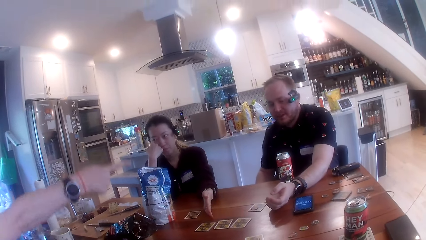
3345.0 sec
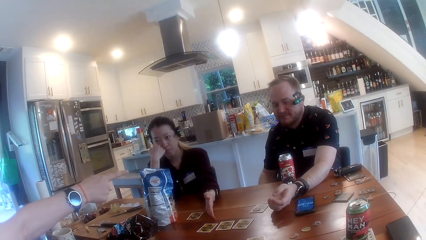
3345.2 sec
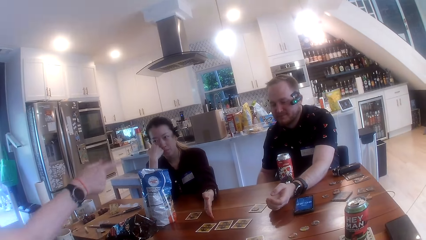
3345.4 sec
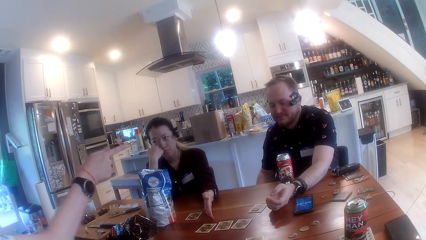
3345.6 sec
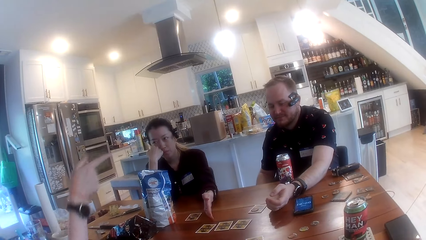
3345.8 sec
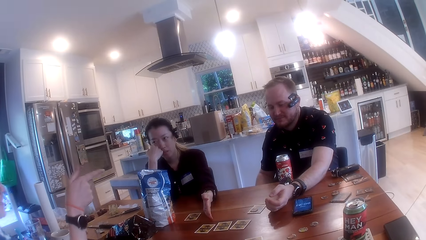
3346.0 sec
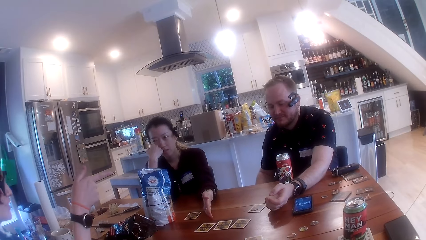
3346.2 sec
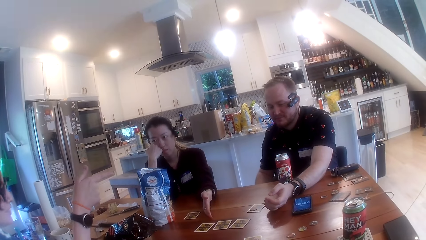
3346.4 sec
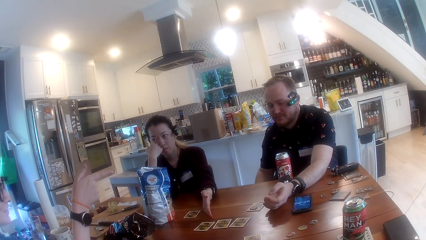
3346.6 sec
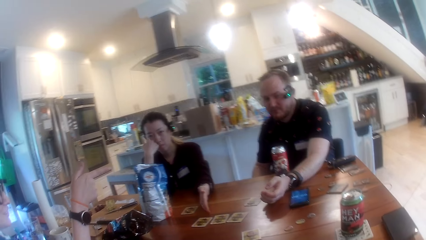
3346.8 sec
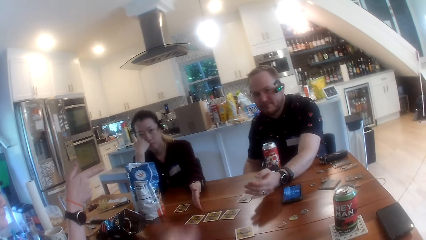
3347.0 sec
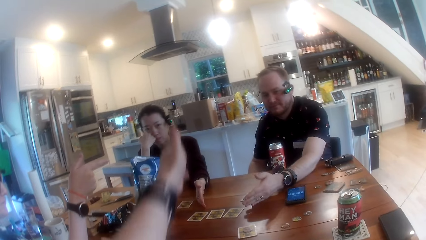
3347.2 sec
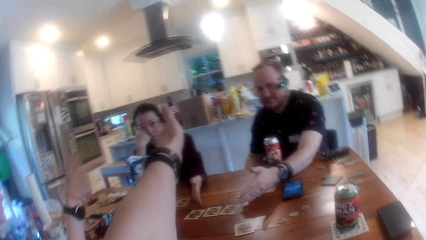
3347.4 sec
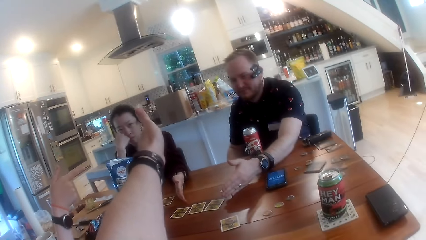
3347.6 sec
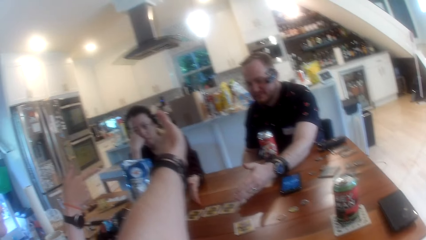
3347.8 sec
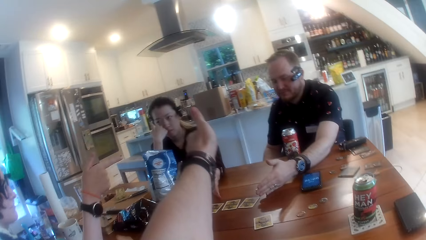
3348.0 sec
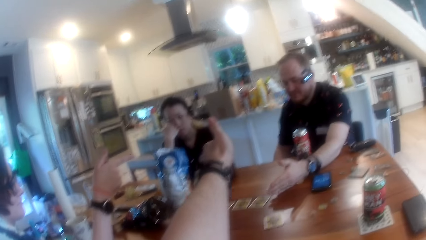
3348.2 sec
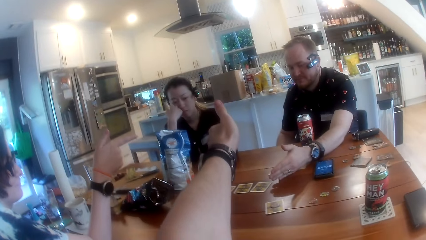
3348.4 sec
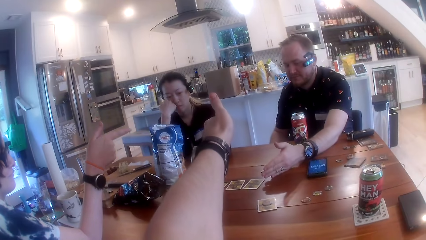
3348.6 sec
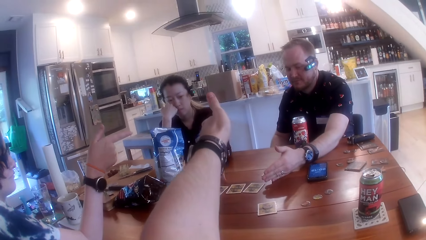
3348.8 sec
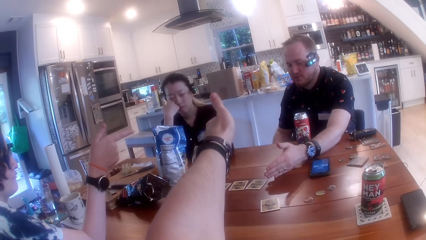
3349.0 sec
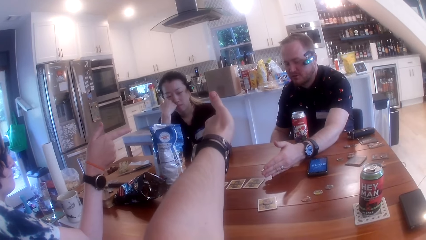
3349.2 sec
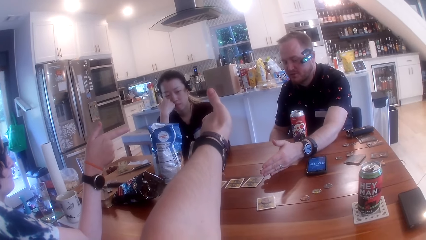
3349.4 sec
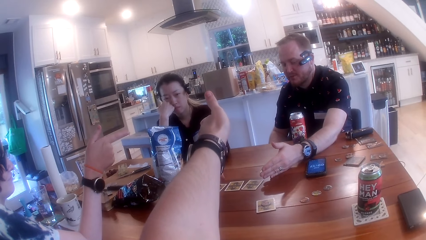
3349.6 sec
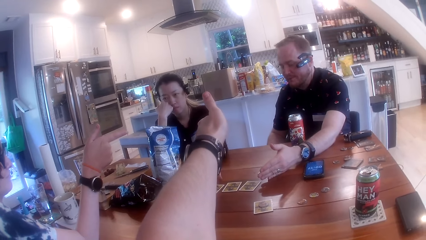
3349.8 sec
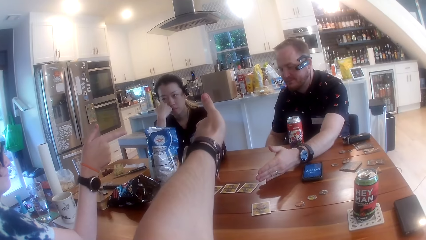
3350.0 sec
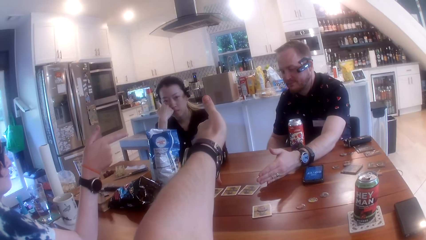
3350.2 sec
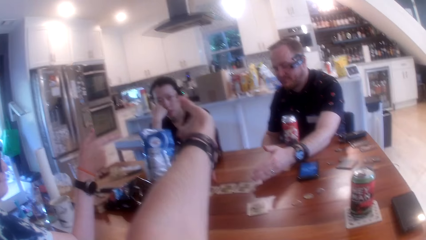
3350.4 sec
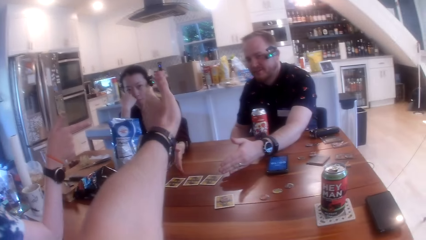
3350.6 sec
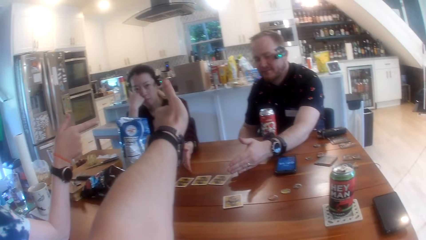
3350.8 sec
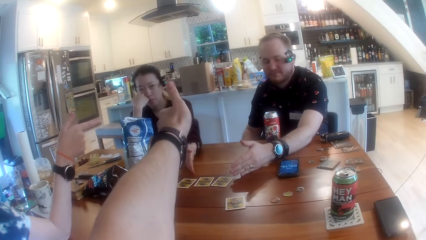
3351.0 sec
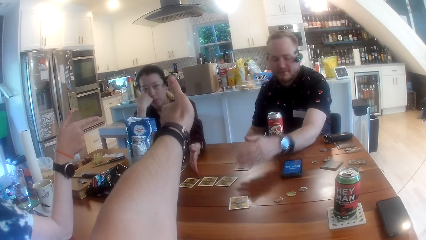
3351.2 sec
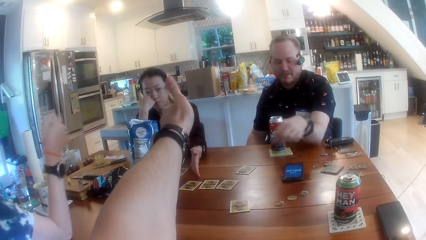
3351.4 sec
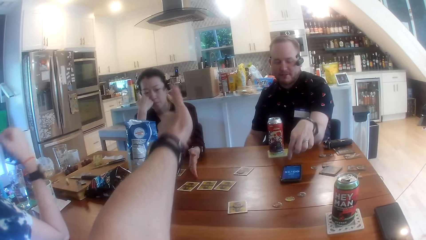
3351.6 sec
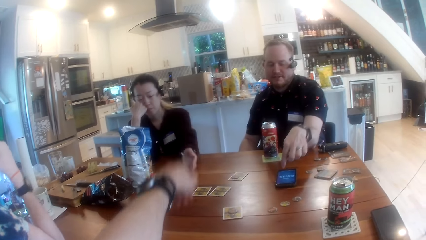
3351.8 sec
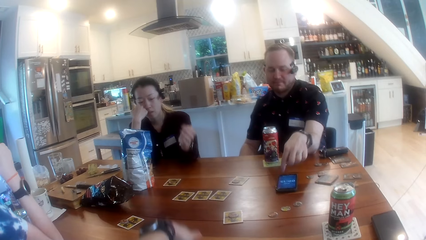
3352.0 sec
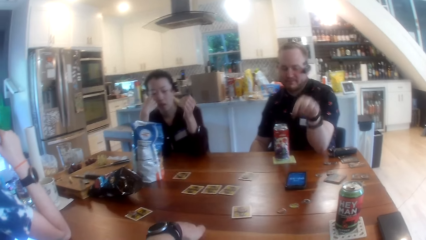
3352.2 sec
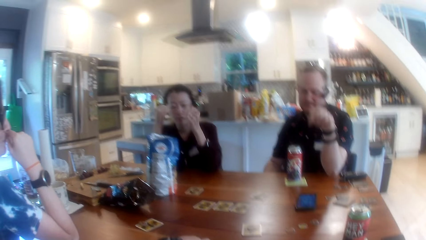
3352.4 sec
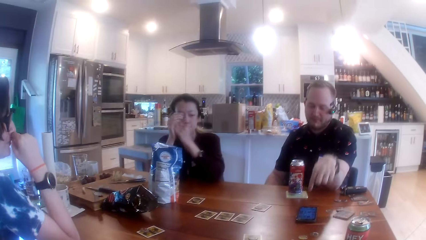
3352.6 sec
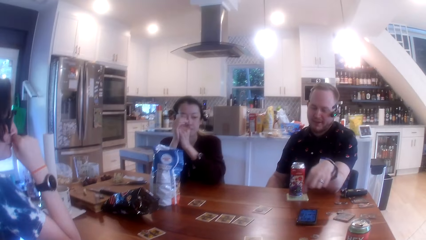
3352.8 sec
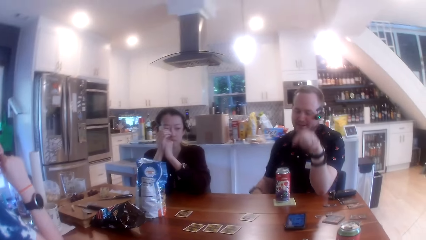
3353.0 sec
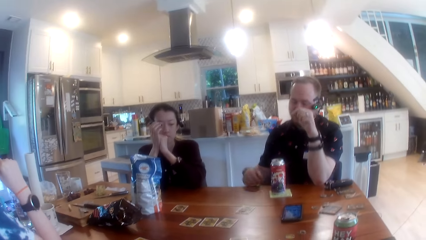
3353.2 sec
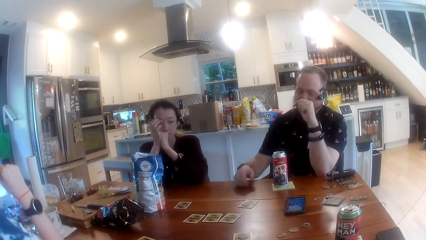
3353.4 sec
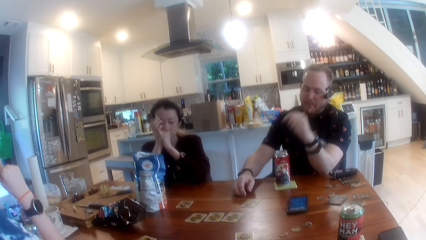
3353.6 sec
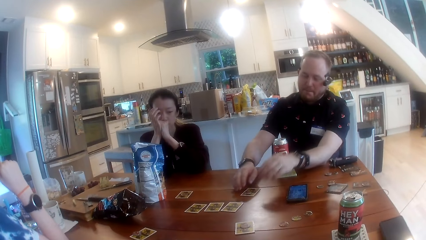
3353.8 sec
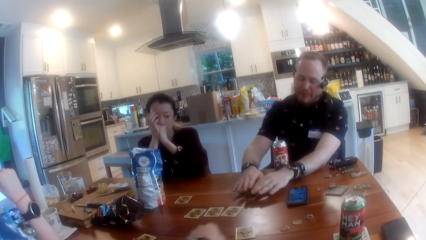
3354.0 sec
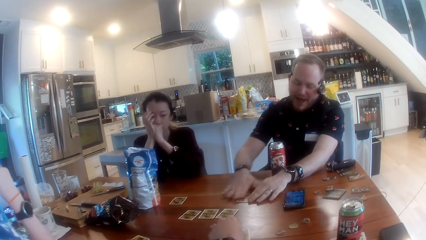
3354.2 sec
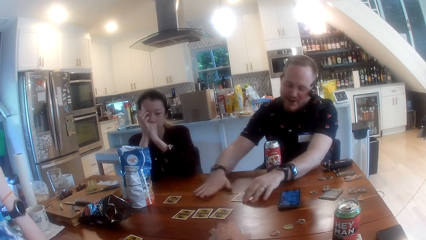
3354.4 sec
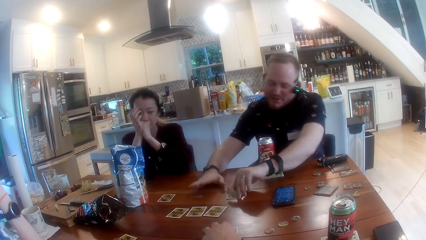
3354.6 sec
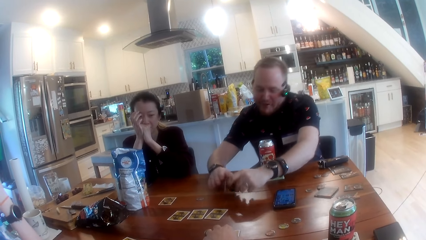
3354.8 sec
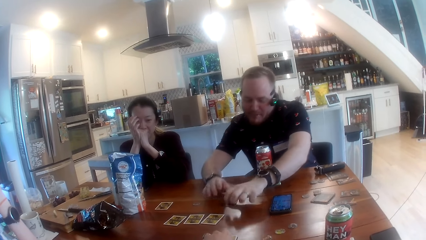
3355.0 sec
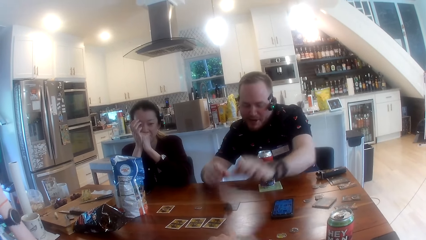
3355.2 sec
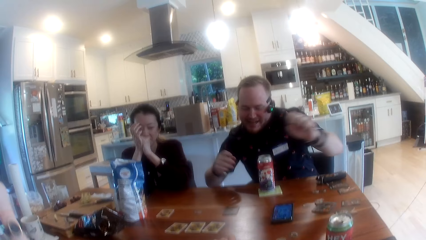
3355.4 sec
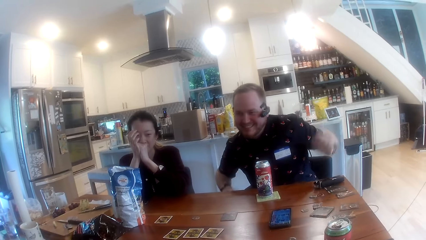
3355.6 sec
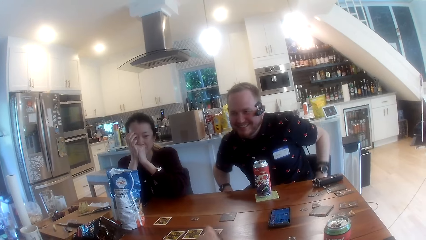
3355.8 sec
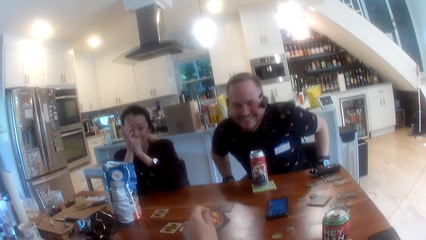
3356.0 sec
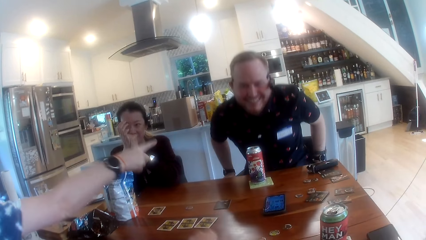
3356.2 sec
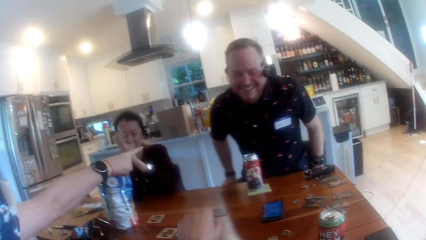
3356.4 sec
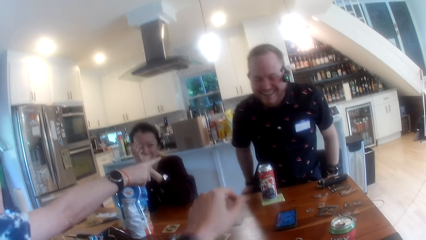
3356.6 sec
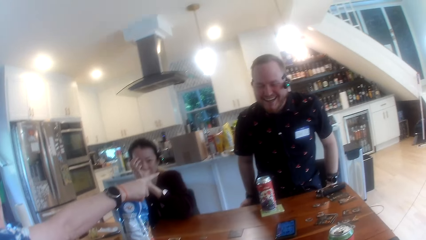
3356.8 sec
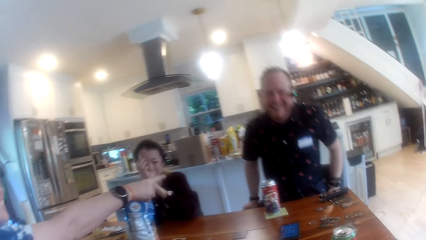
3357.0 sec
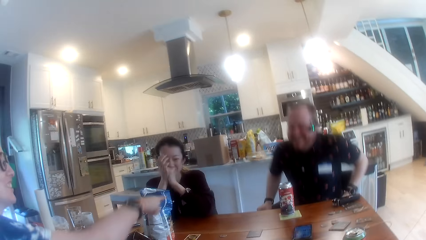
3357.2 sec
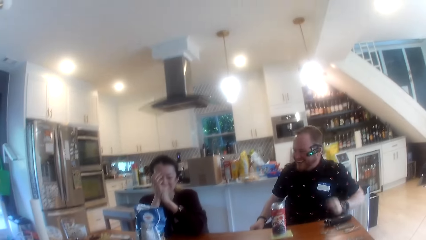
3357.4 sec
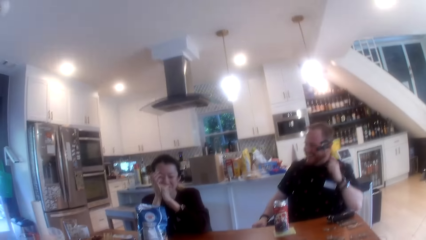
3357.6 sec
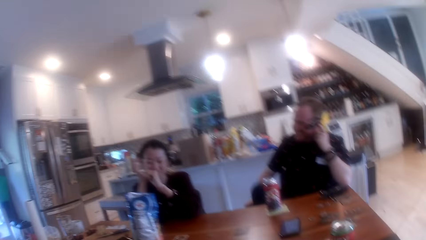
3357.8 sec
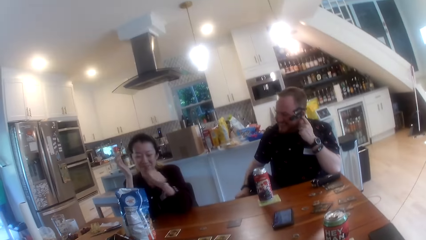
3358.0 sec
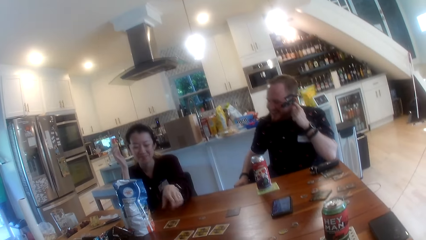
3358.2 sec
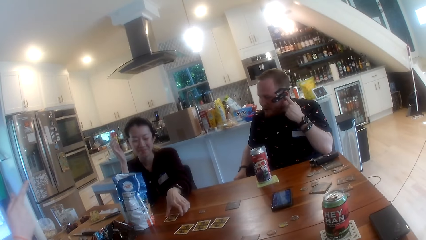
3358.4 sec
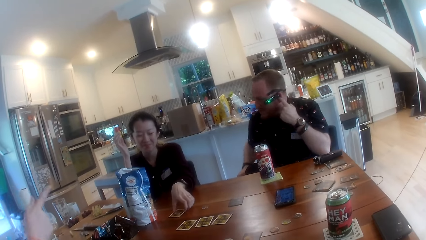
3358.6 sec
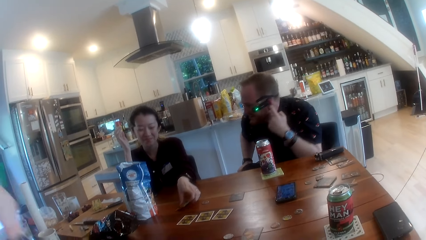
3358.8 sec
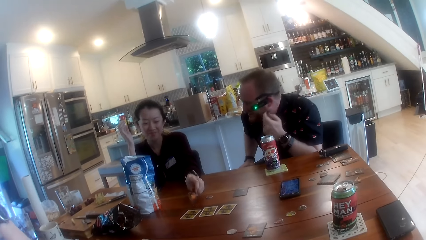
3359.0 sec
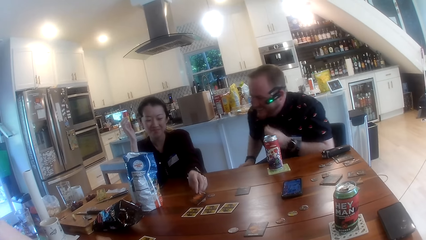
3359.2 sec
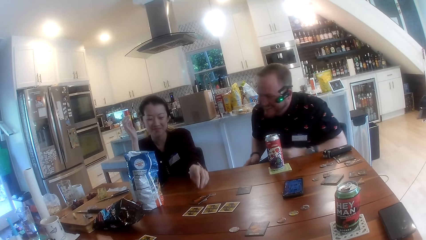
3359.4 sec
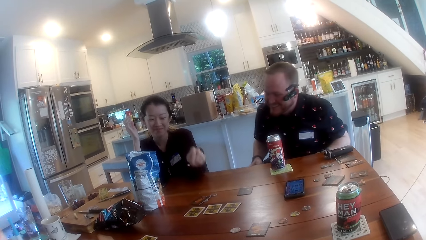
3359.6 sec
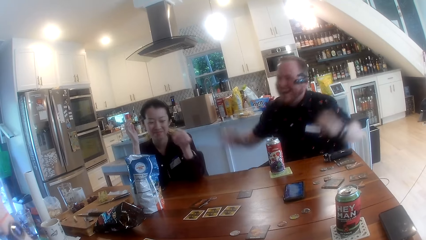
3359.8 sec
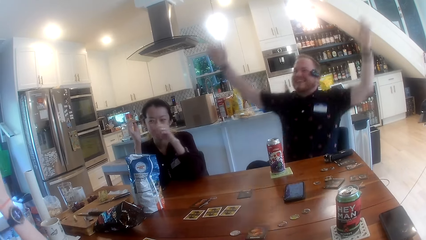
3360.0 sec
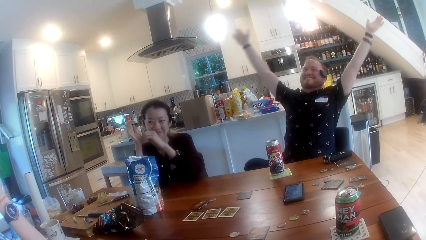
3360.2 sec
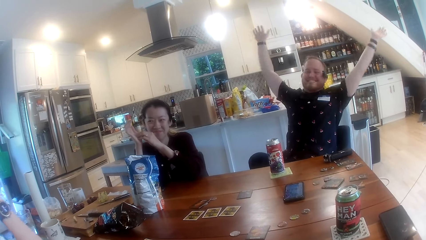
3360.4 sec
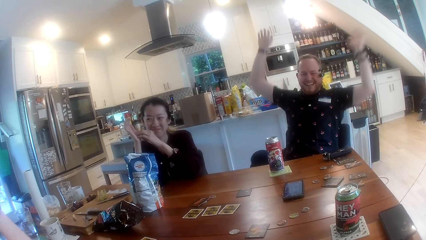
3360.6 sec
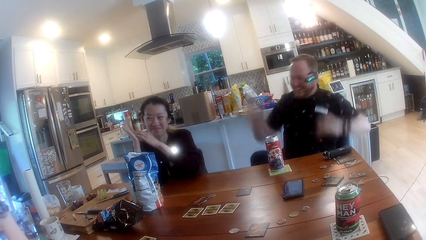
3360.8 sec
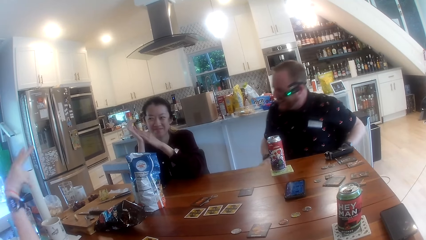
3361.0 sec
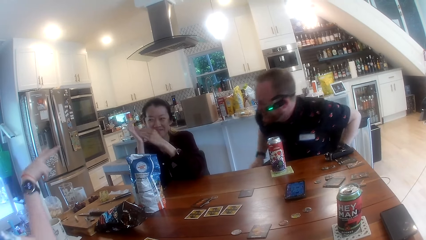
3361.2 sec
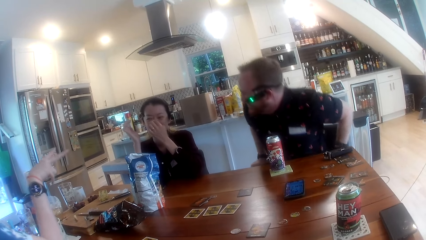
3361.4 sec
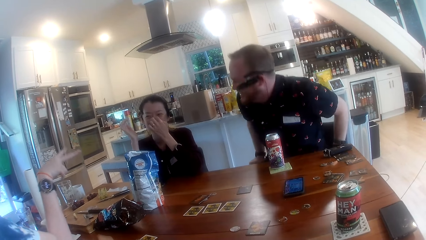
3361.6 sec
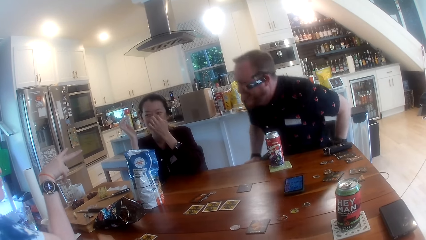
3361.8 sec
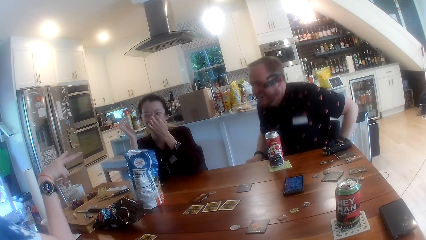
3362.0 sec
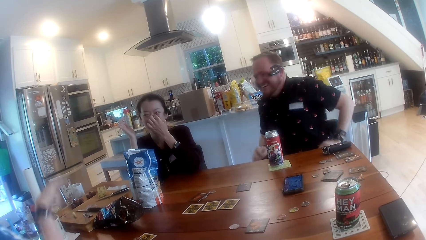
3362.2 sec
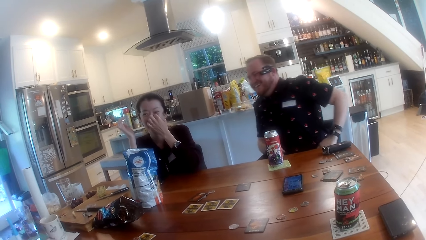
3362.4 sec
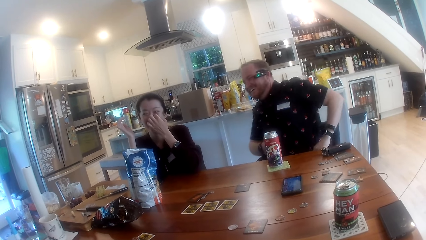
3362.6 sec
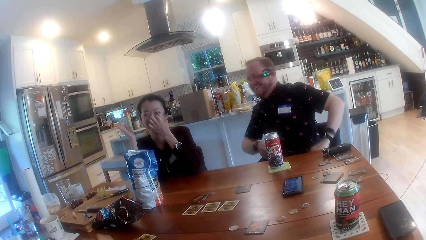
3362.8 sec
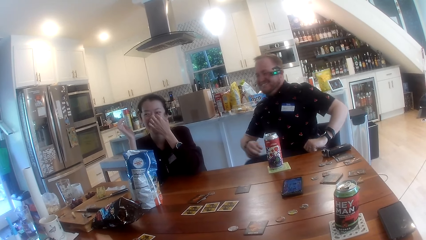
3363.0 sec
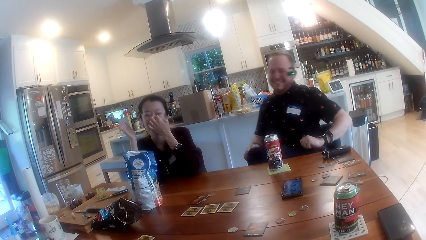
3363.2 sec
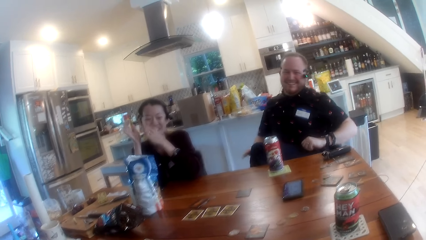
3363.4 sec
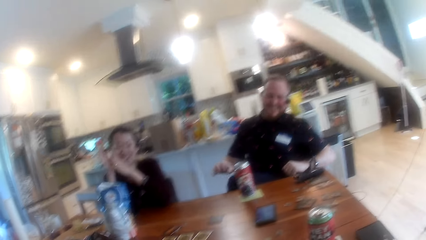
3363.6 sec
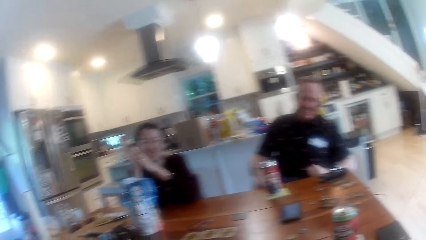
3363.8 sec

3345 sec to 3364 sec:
The man touches the table with his left hand. The man taps the screen of his phone on the table with his left hand. The man touches a card on the table with both hands, swipes his right hand on the table and turns over the card on the table with his left hand. The camera wearer turns over a card on the table with his left hand. The woman turns over a card on the table with her left hand.
